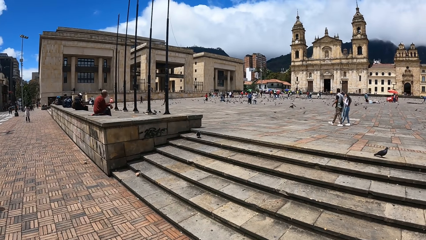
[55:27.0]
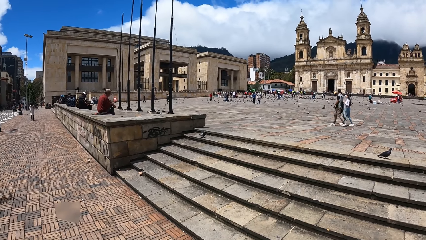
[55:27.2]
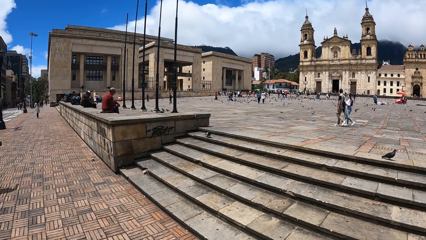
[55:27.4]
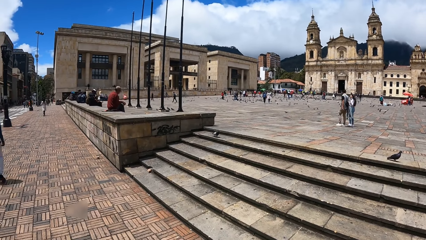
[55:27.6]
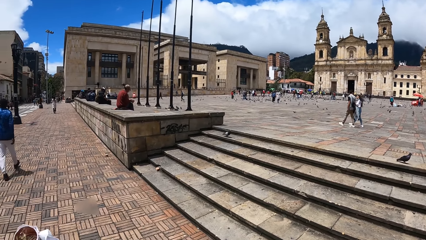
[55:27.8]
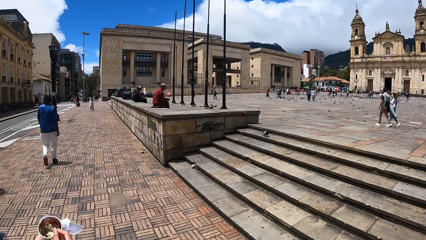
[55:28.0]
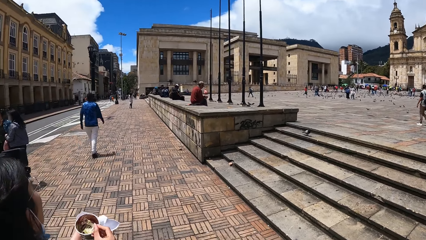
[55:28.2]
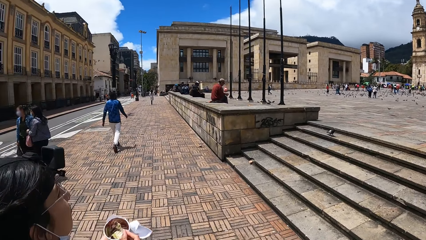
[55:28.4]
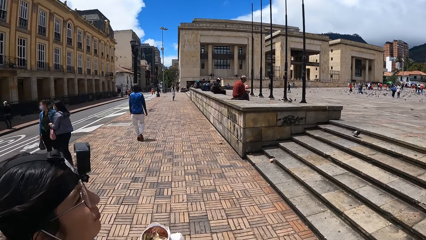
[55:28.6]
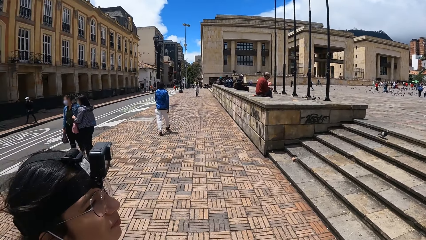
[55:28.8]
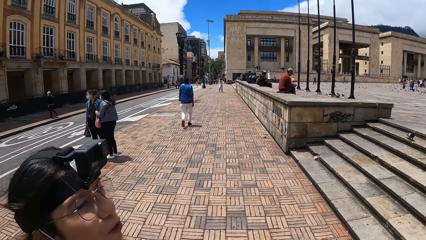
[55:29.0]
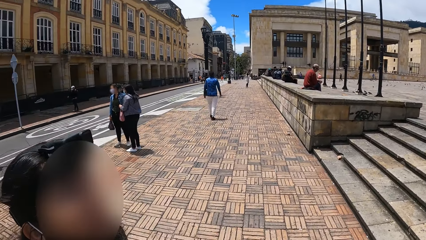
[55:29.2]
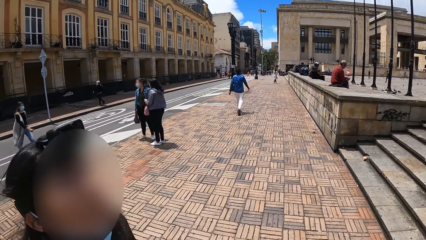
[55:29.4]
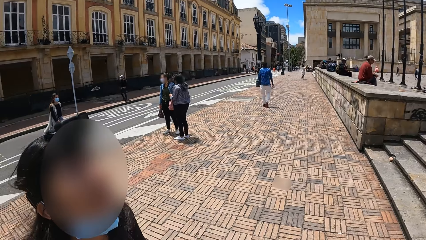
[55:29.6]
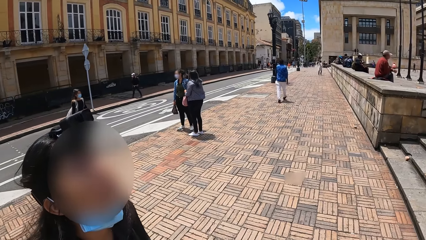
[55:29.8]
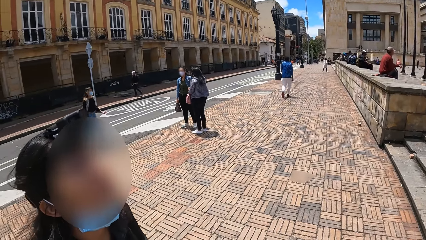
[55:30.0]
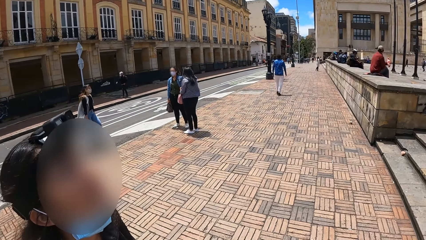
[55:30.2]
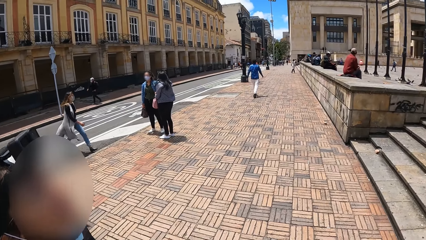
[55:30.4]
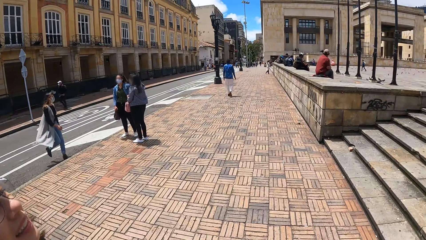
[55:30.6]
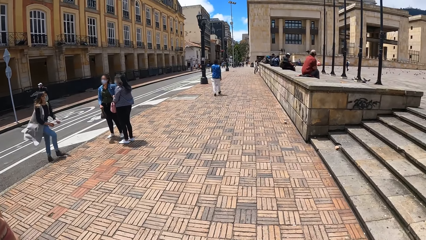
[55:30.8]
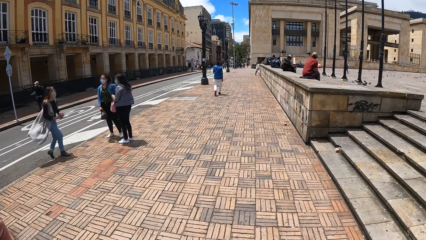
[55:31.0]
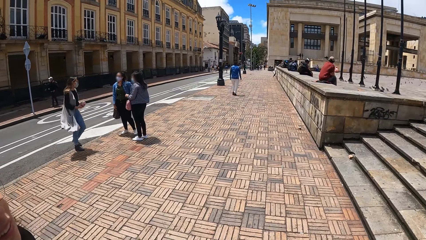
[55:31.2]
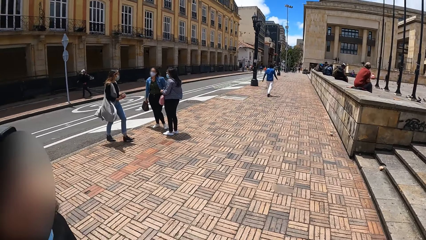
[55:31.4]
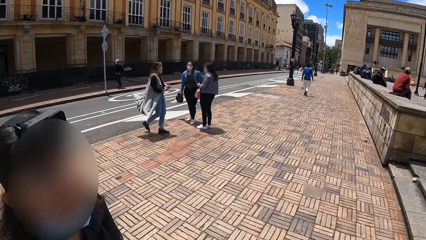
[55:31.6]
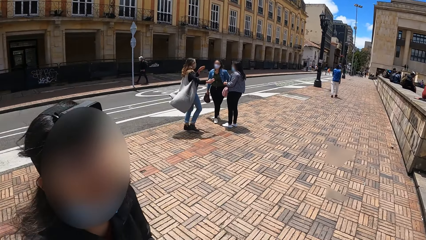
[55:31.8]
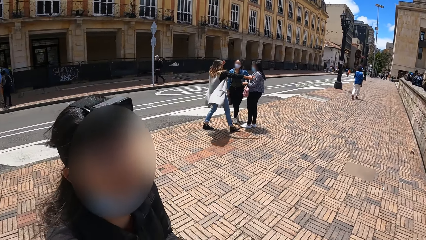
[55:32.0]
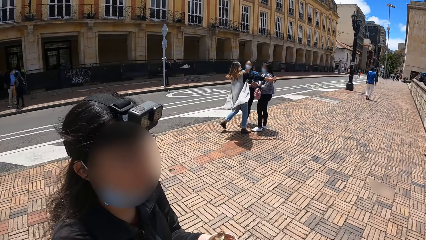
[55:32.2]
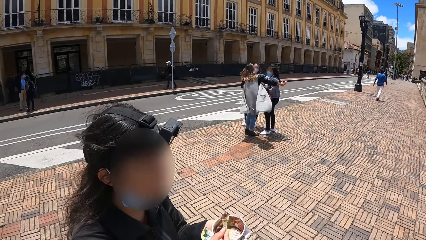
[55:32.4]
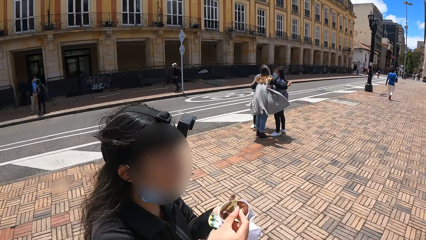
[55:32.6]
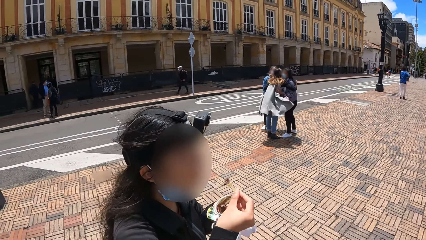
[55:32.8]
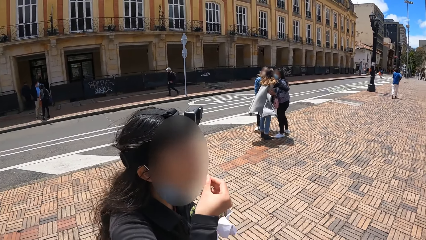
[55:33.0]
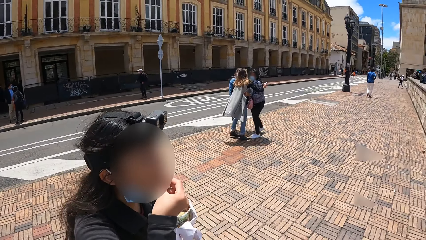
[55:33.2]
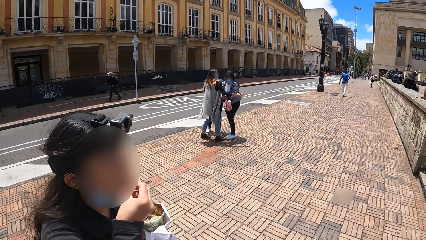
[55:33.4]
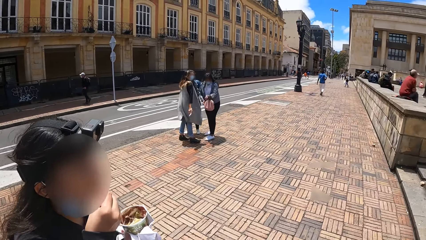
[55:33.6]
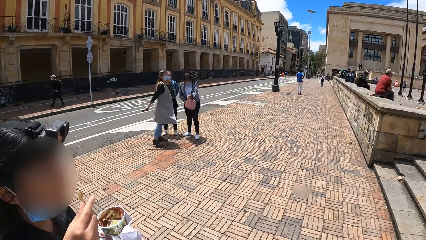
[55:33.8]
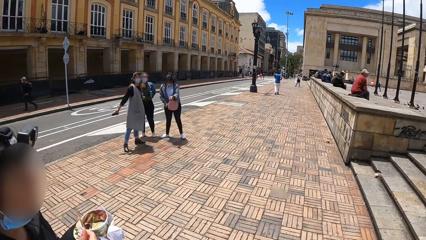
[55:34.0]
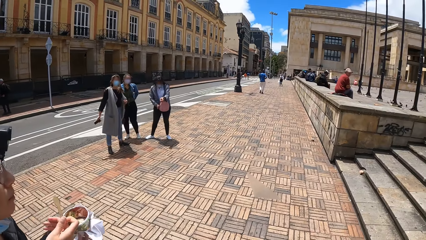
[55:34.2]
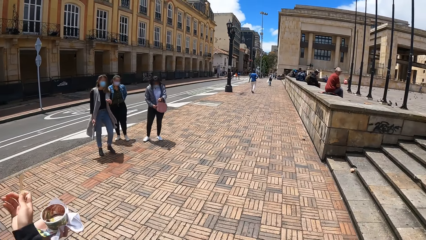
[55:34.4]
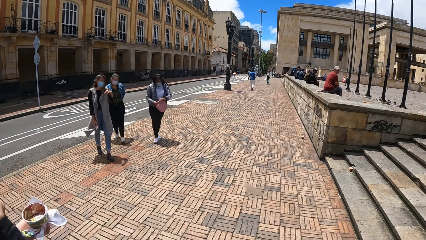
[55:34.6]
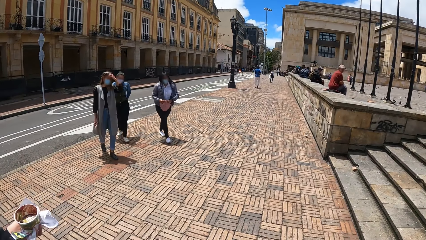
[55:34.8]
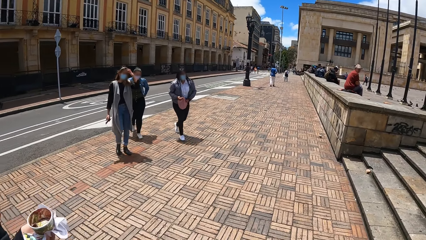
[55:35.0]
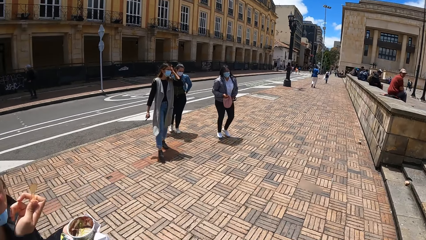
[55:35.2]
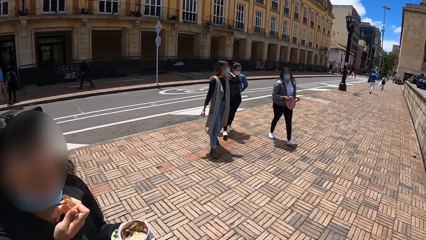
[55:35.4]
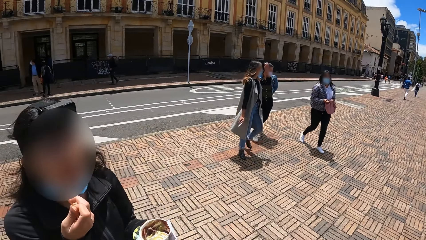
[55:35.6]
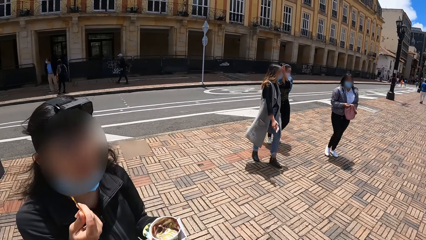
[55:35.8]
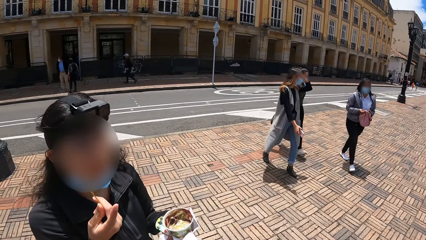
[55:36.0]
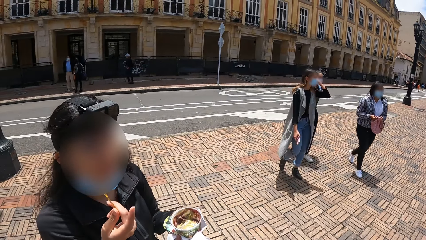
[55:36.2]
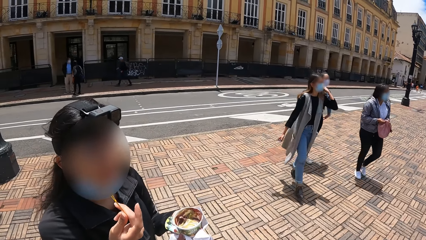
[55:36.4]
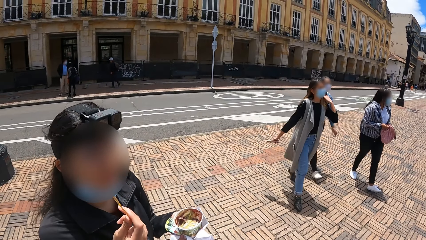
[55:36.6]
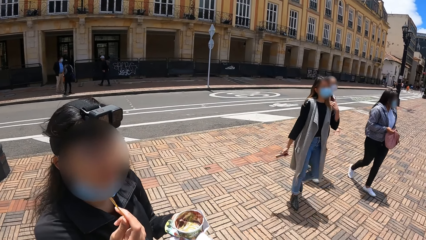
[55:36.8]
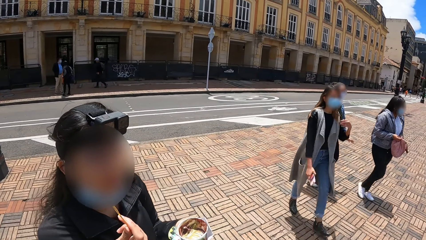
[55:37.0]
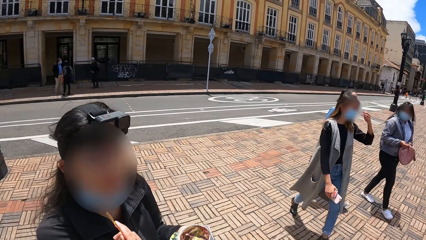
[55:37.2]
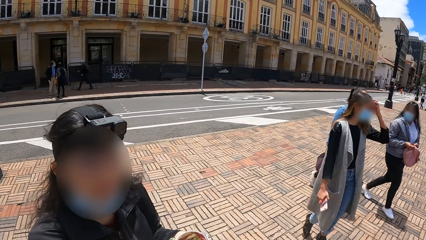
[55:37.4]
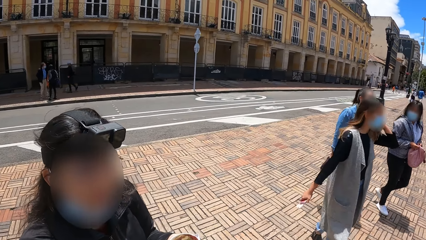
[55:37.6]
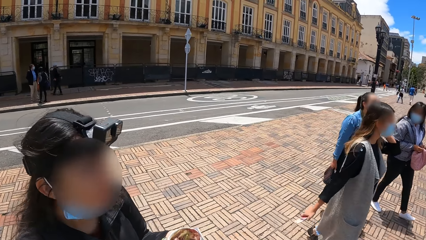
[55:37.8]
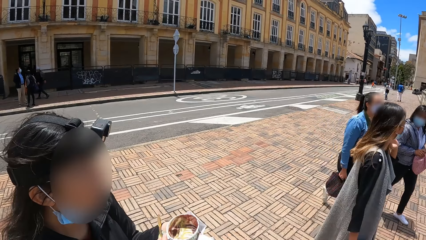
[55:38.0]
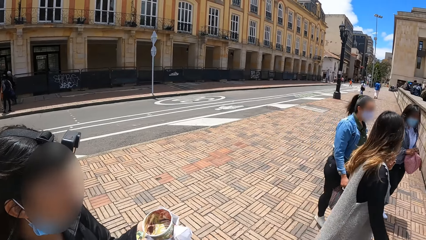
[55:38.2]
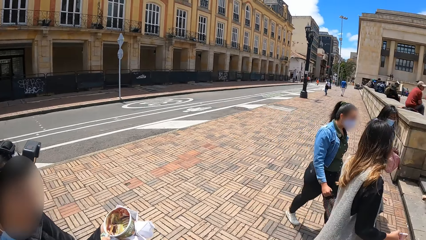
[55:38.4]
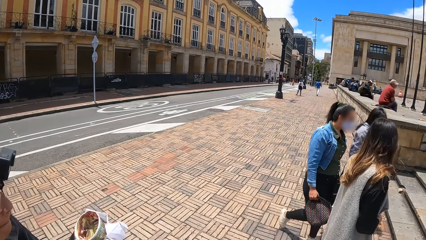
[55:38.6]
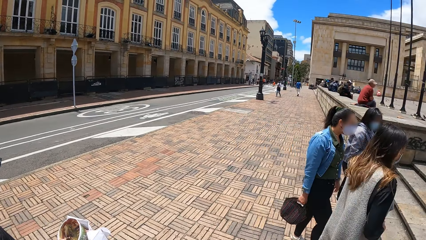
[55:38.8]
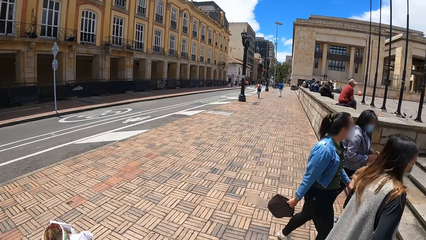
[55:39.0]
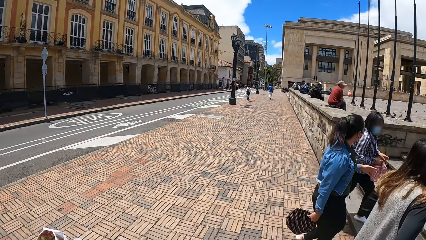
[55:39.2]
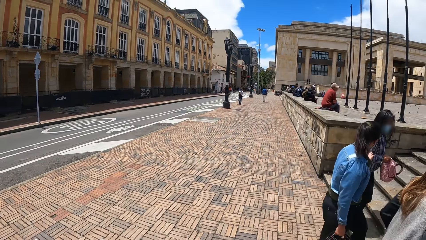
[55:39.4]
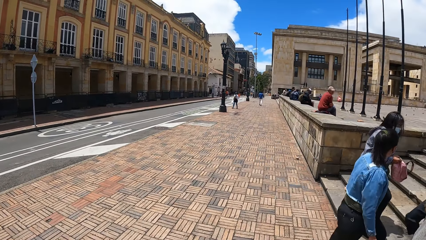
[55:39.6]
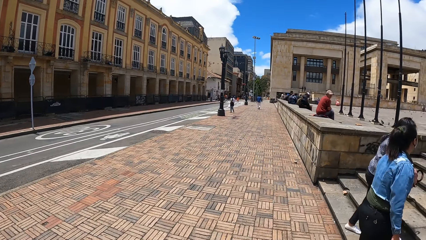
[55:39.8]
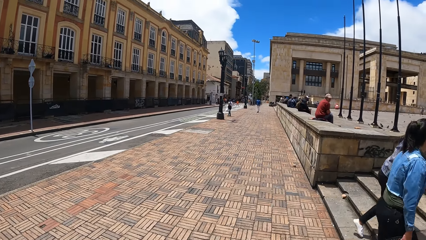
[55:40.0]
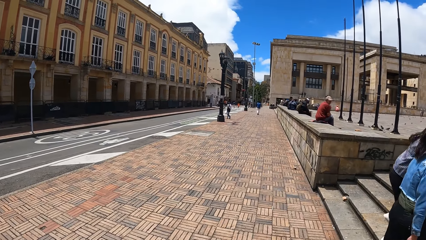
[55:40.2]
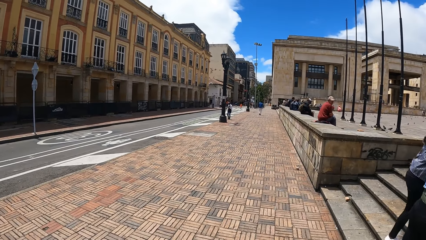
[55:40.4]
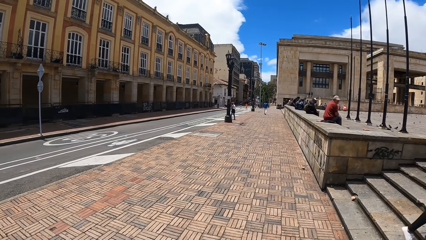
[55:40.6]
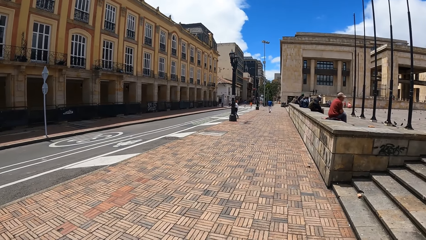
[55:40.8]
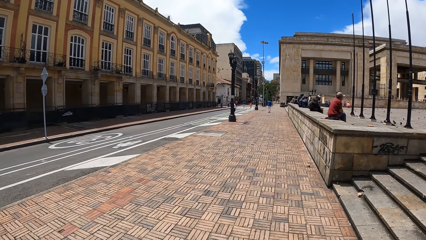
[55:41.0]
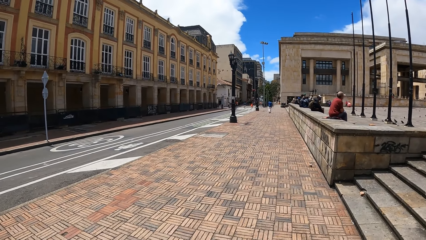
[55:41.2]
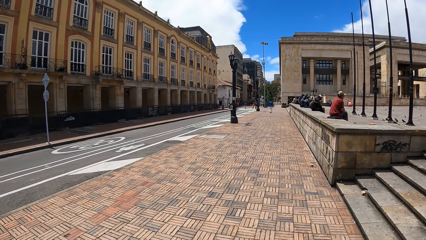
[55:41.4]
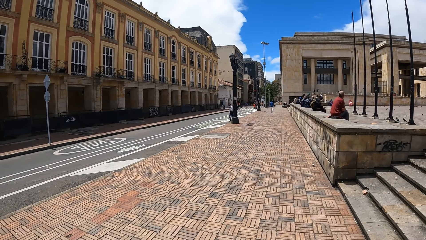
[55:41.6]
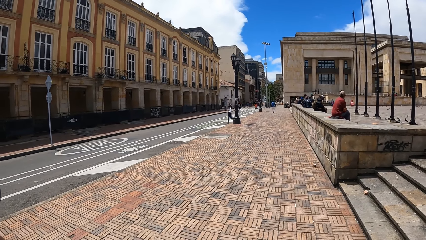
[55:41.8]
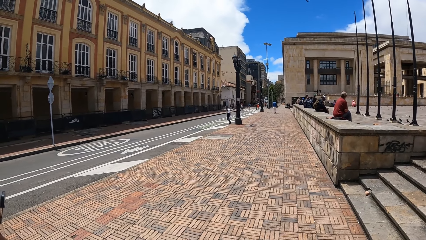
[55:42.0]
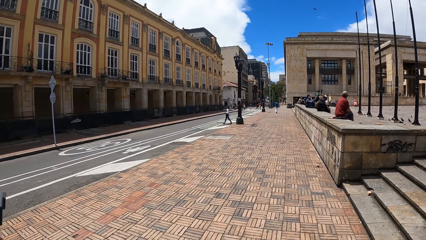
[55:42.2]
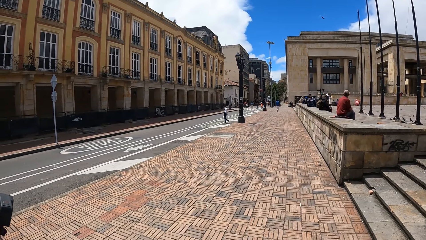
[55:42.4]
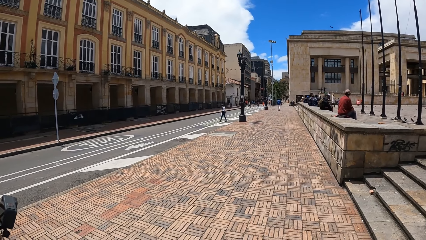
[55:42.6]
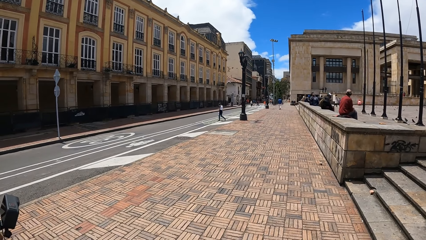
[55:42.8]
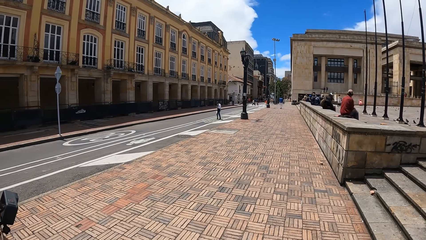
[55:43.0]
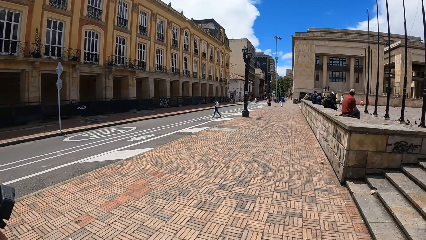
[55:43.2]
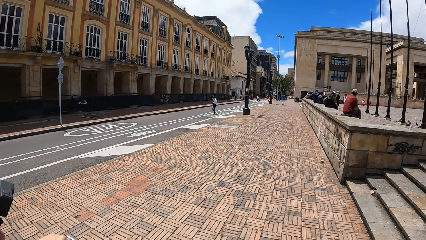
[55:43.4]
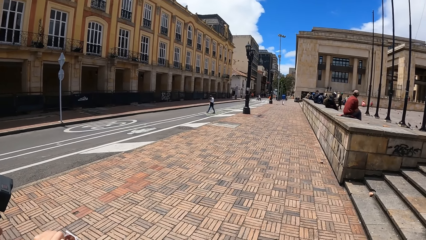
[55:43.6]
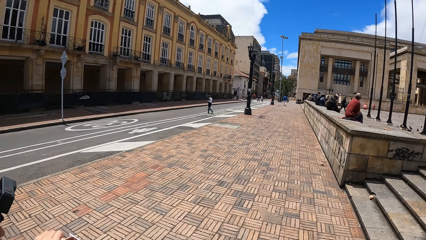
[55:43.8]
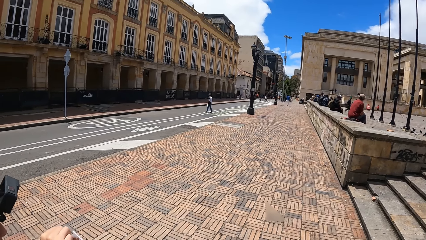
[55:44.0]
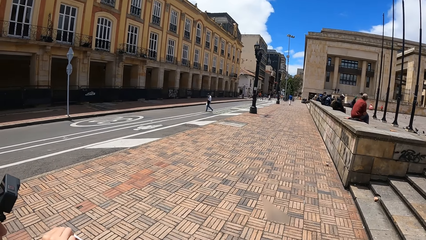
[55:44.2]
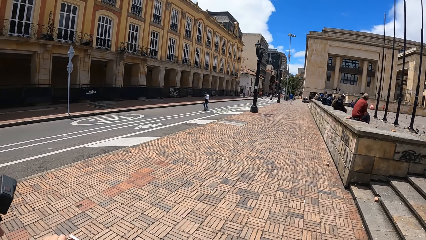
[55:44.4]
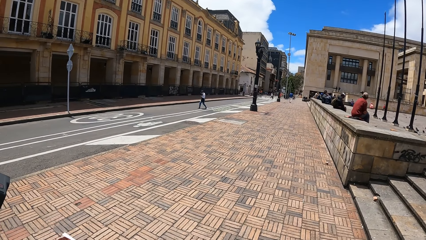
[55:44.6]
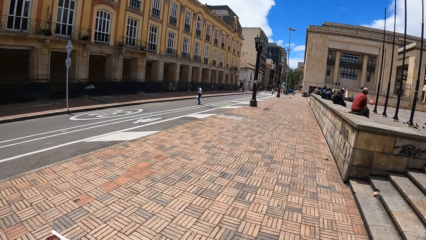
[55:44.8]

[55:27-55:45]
The camera wearer looks around and interacts with a person. The person looks at the sky. The person scoops food with a spoon. The camera wearer looks around. They look around again. The person eats ice cream. The camera wearer stares around.
